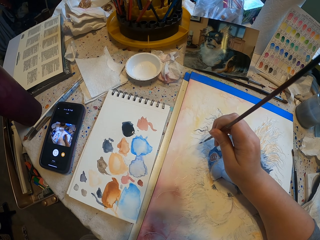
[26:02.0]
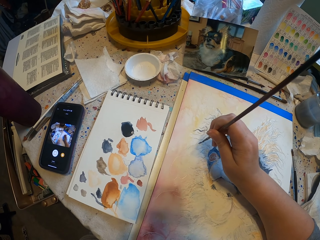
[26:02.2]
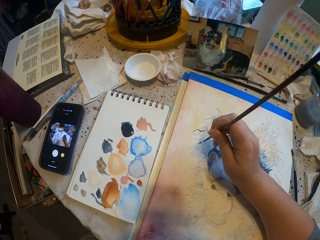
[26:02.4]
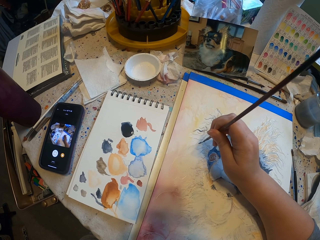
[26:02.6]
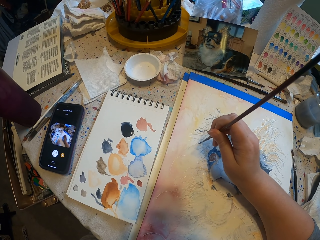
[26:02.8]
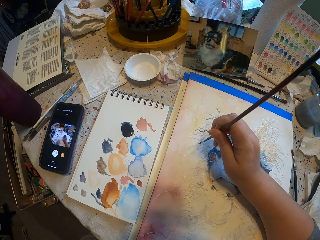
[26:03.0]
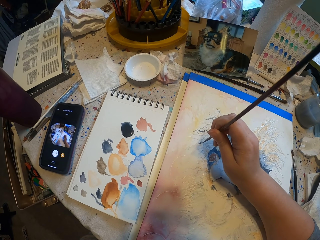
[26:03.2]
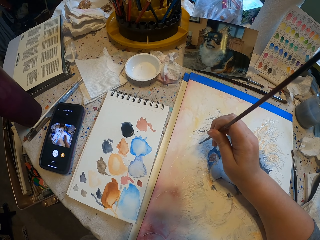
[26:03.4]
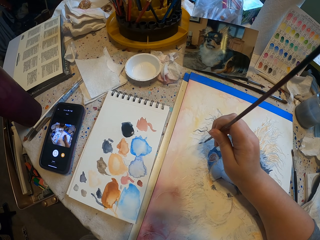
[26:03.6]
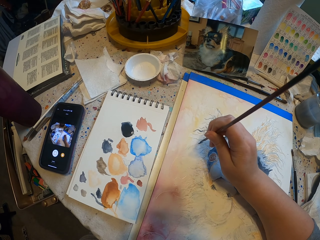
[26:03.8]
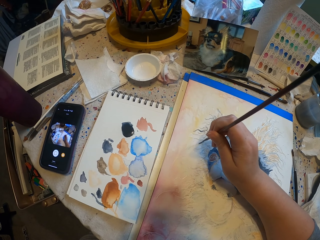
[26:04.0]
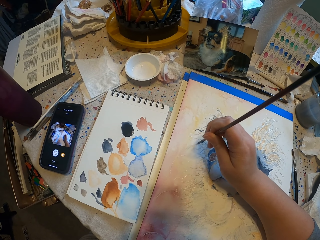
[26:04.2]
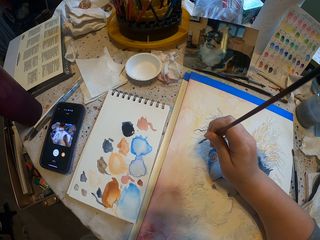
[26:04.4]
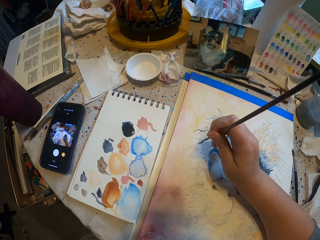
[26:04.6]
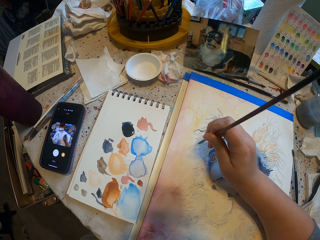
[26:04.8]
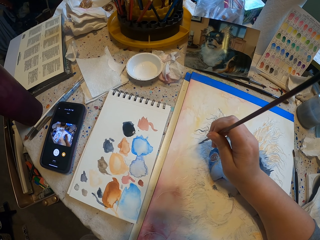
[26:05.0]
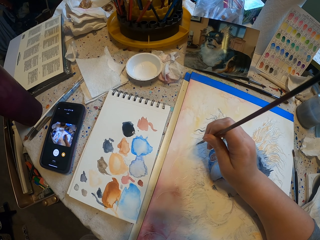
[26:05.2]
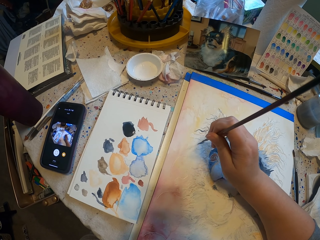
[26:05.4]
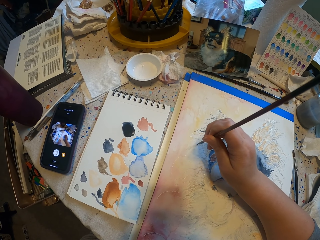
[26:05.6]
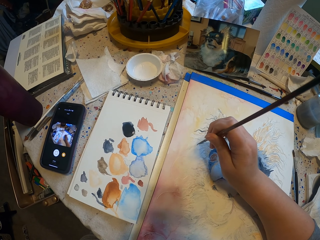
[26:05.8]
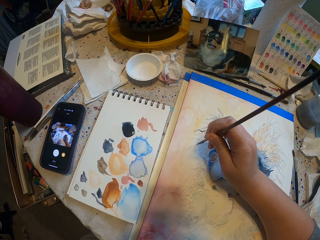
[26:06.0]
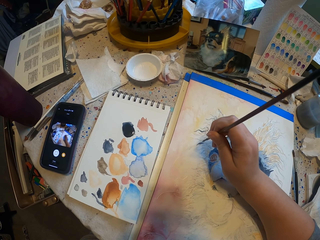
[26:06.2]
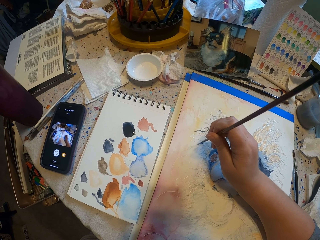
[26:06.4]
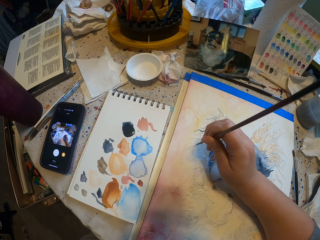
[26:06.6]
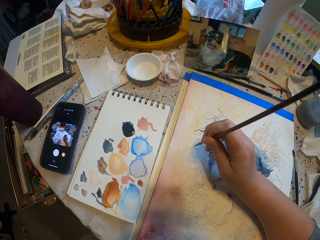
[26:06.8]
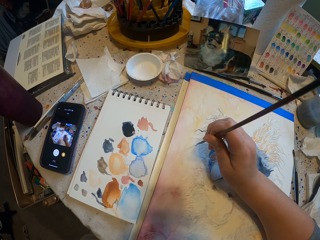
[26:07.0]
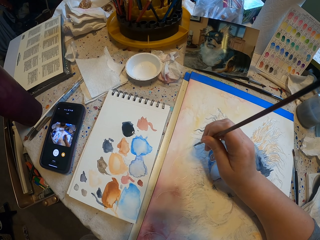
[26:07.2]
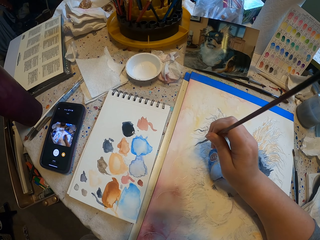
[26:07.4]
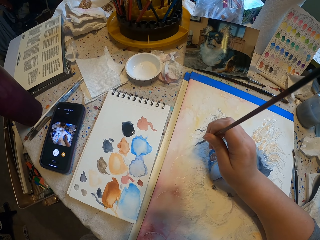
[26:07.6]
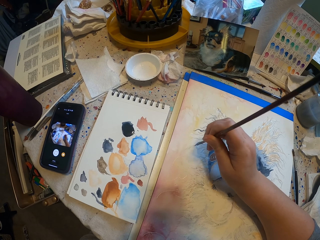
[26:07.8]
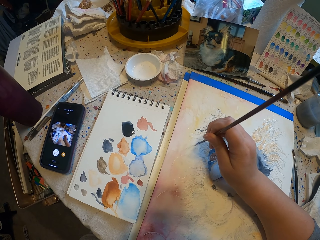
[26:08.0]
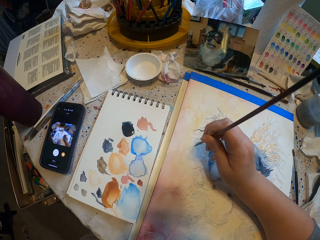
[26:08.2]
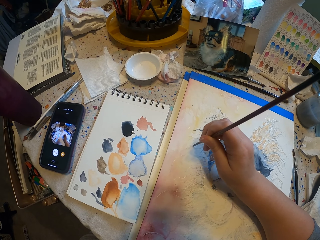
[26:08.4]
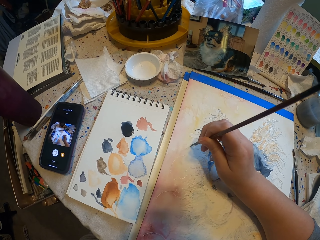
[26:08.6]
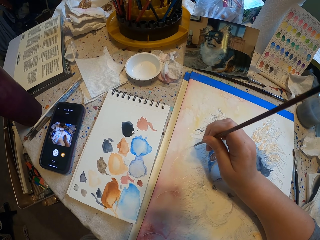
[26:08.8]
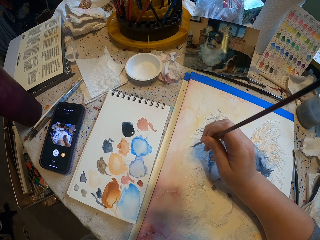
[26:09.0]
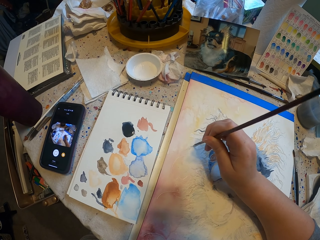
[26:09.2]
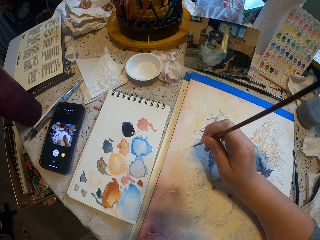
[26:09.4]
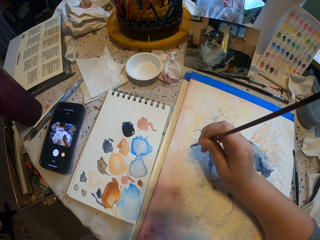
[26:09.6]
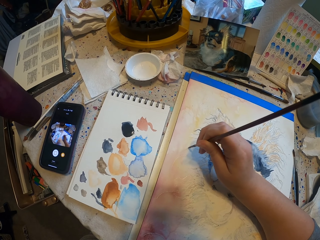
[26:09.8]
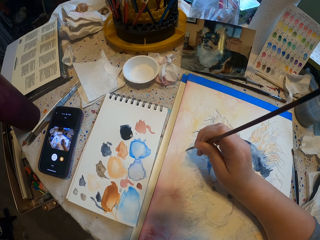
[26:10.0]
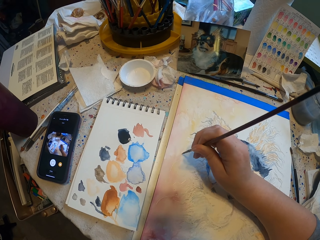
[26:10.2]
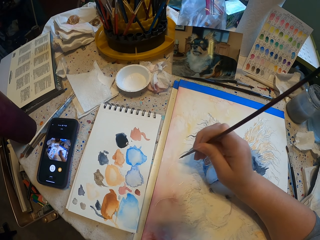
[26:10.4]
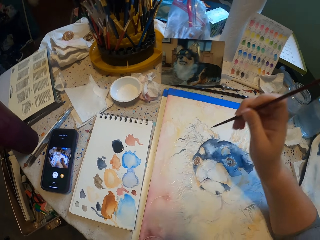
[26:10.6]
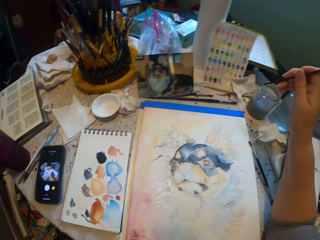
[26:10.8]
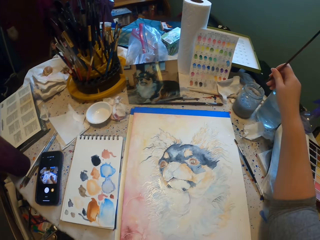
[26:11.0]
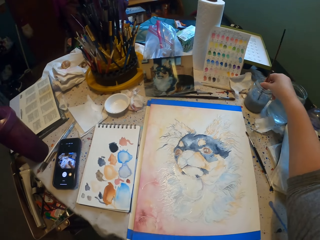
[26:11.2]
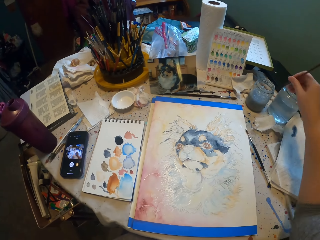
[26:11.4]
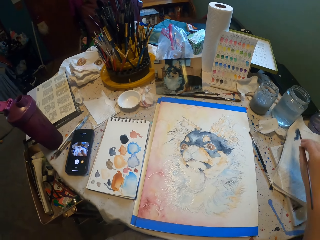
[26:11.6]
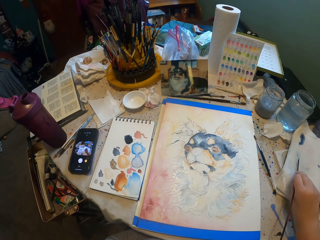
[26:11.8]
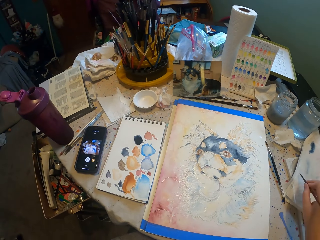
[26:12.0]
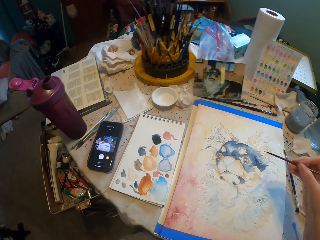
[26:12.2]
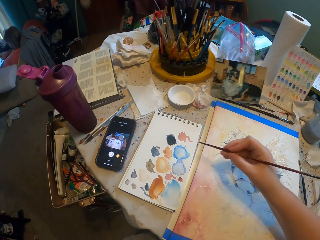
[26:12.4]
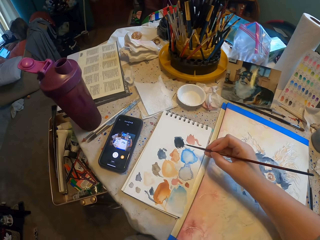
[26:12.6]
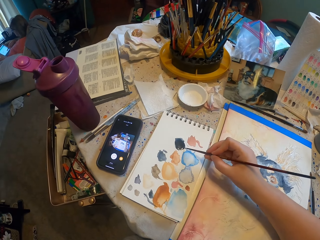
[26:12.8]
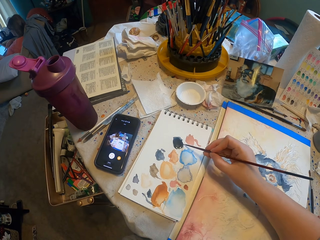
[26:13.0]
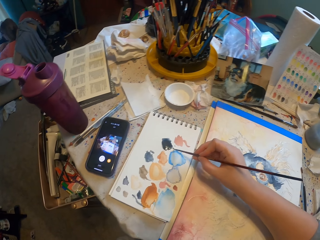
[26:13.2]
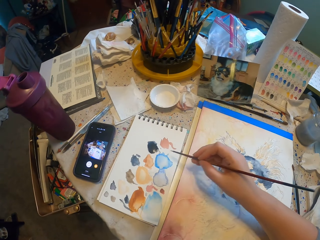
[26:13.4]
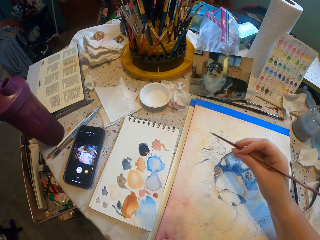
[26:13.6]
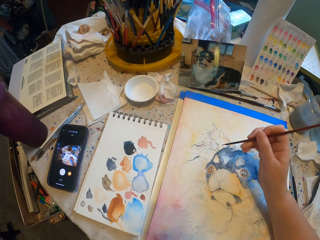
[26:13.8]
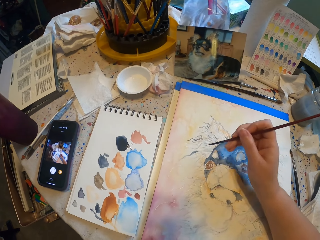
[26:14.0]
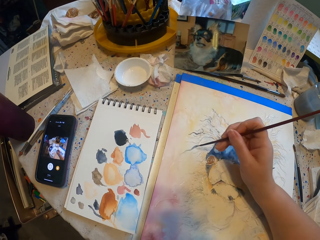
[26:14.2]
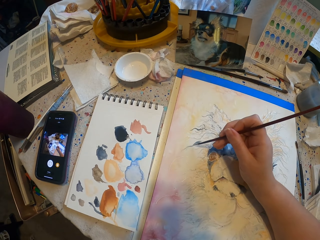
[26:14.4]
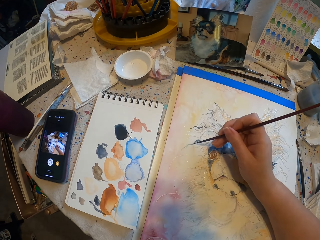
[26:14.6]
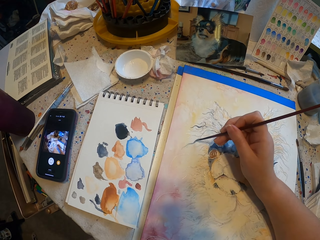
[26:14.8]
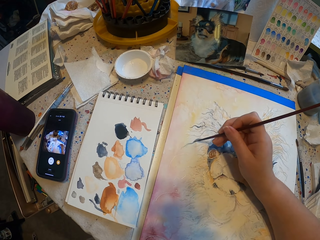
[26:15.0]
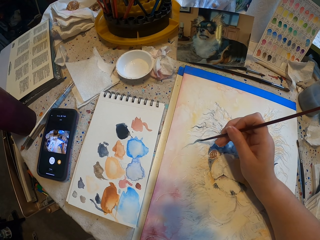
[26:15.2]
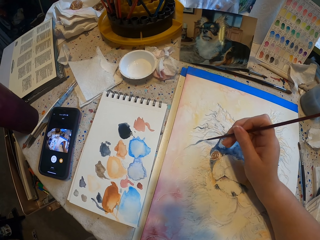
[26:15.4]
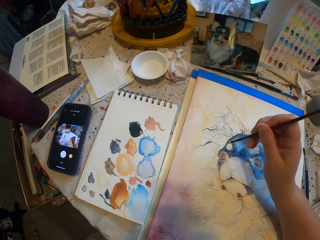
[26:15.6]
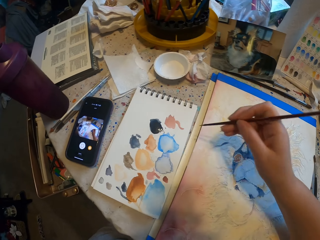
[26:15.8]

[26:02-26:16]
The camera wearer dips the paint brush in the water. They wipe the brush on the paper. They pick paint with the paint brush and rub the brush on the book. They paint the decoration with the paint brush.

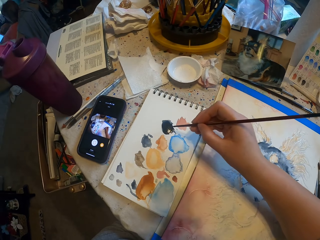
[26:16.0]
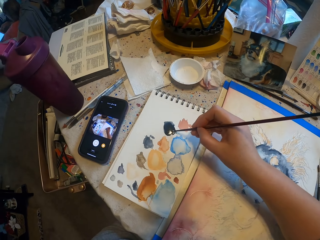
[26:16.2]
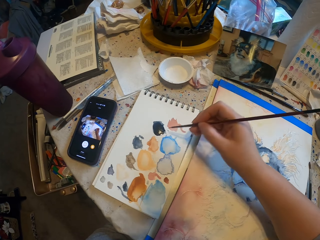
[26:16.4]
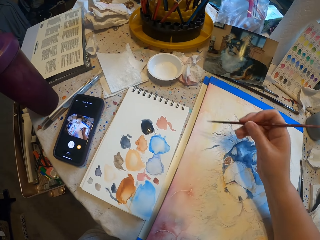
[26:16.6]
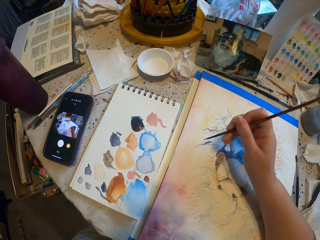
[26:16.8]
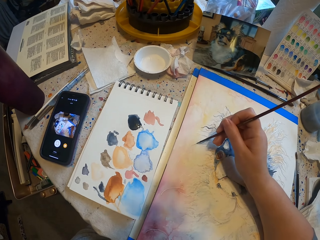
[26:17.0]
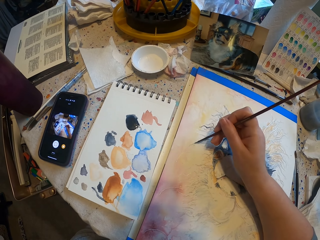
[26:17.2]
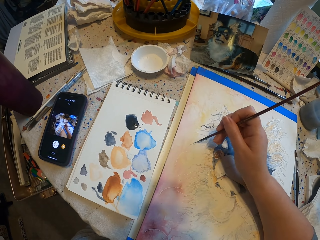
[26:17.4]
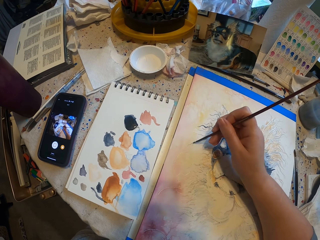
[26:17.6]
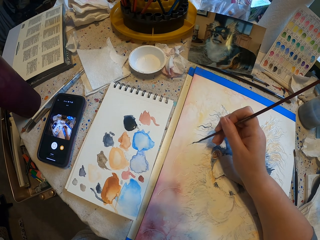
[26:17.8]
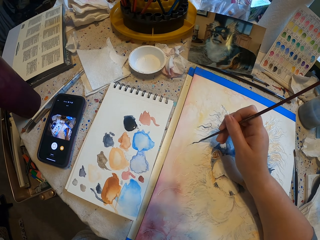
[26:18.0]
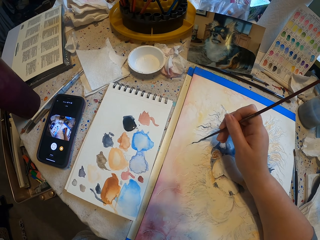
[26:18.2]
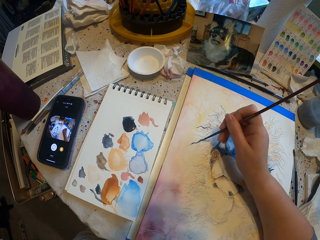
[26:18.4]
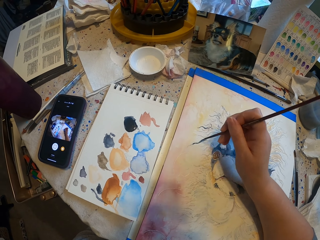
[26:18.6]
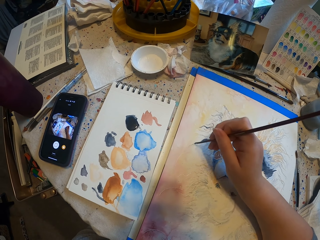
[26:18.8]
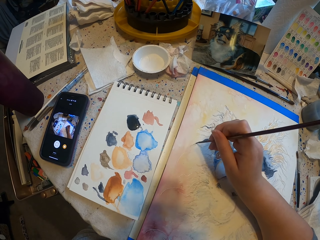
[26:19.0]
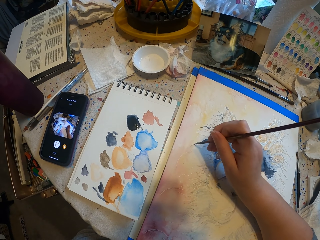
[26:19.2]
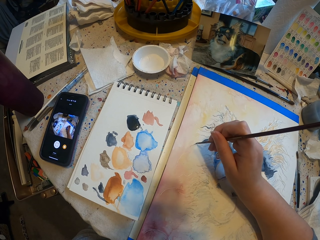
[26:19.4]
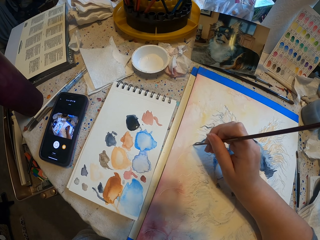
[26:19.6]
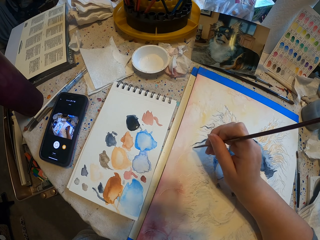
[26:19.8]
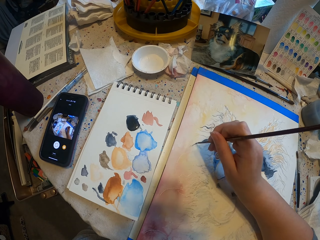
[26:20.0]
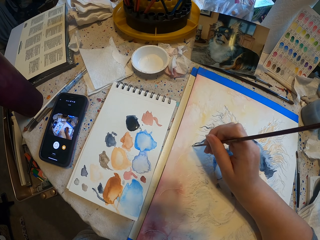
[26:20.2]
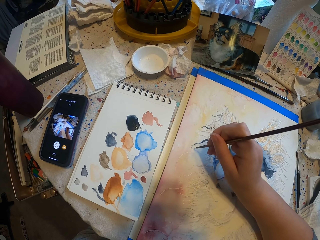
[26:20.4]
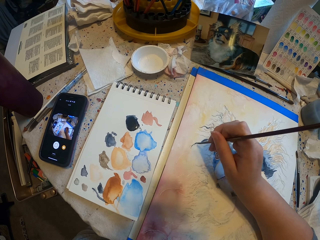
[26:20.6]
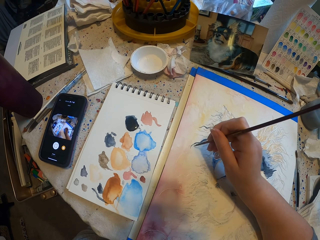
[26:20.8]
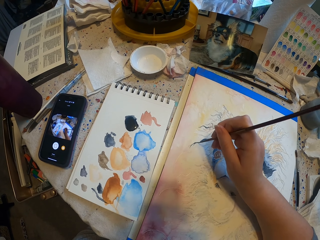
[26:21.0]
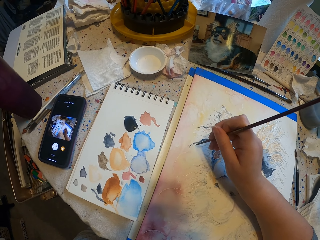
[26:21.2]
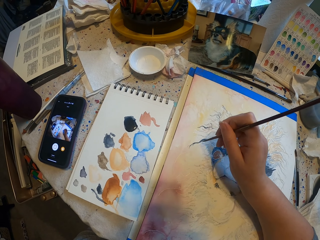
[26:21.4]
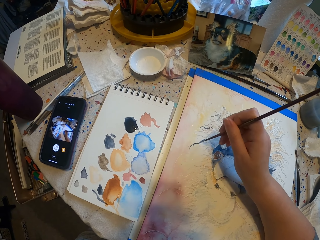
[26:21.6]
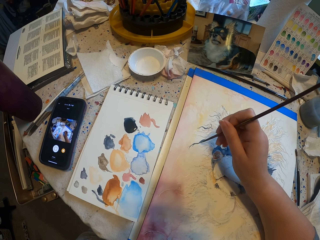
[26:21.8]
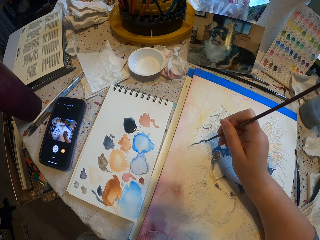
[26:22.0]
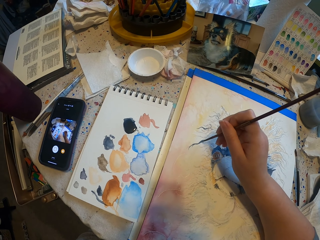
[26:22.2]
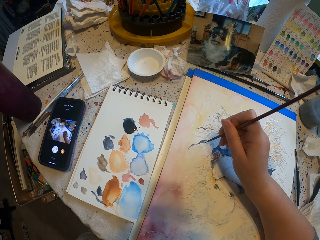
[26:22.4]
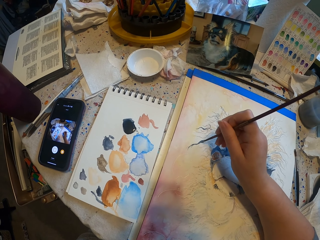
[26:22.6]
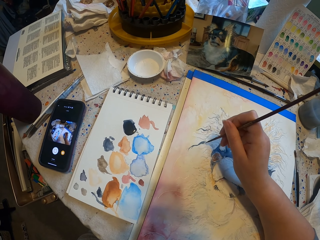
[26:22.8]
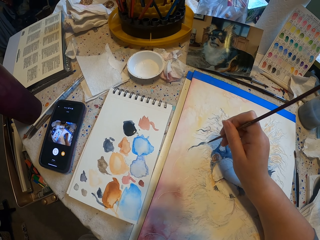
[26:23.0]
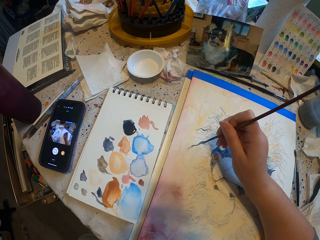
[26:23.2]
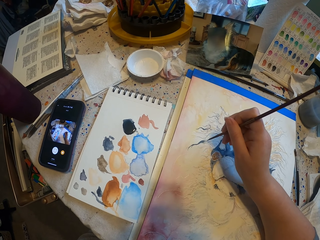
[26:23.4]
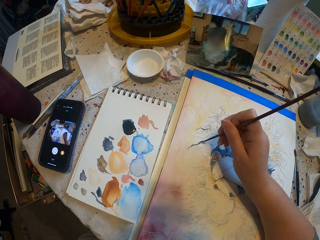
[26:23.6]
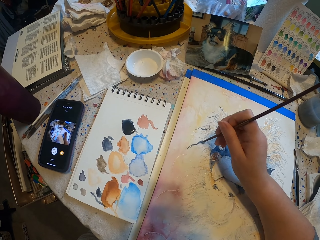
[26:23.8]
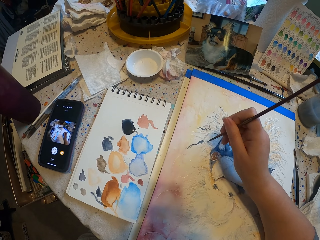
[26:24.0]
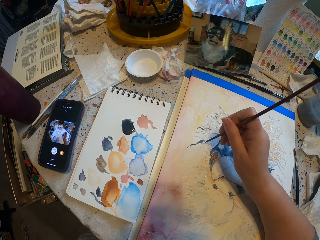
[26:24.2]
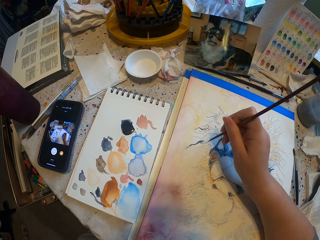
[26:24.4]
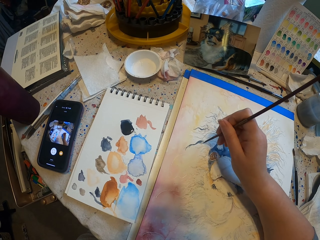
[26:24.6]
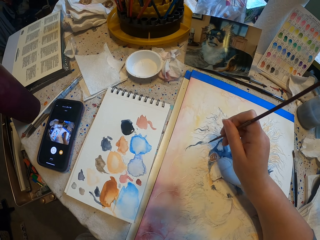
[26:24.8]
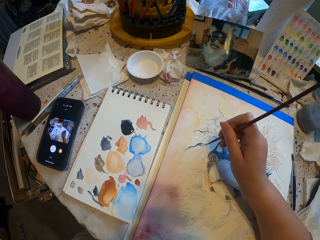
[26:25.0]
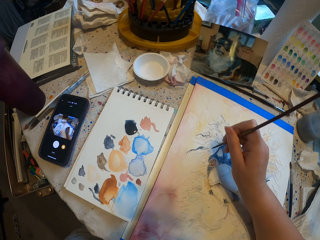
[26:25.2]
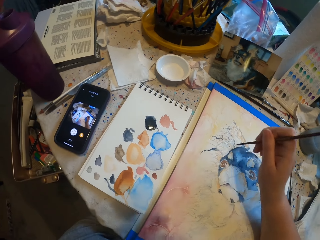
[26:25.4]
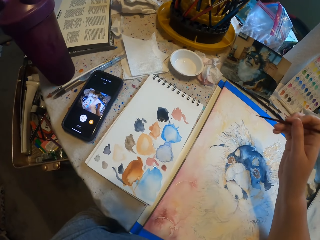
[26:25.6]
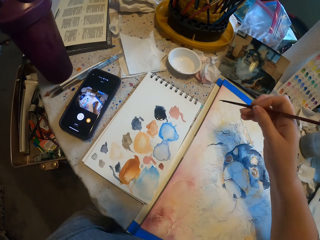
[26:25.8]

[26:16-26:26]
The camera wearer rubs the brush on the book. They pick paint with a paint brush. They paint the decoration with the paint brush.
